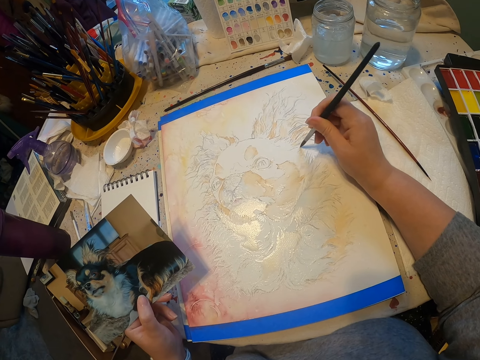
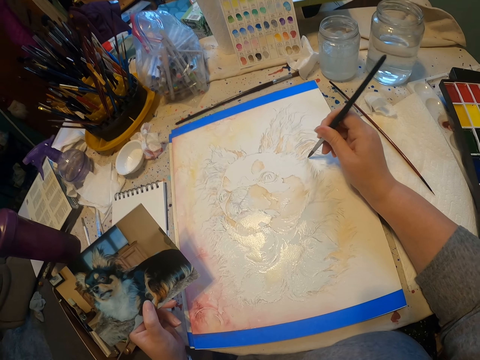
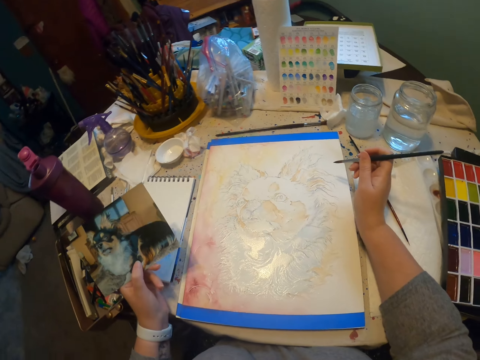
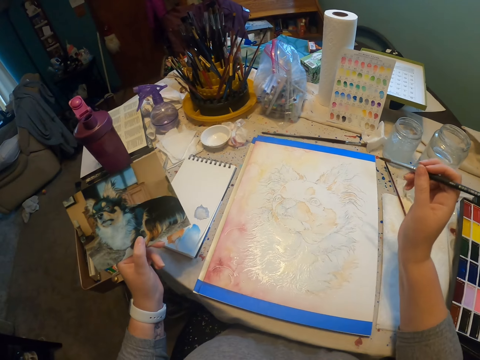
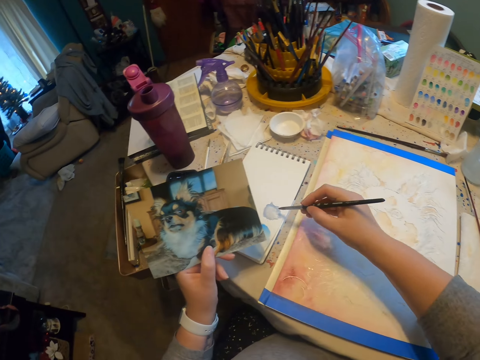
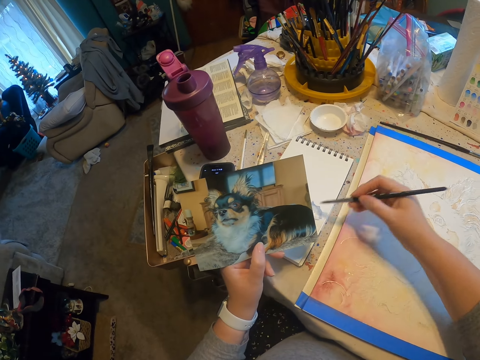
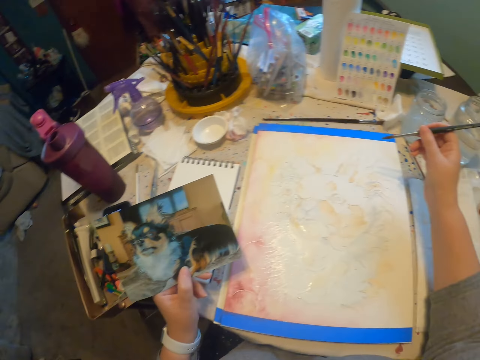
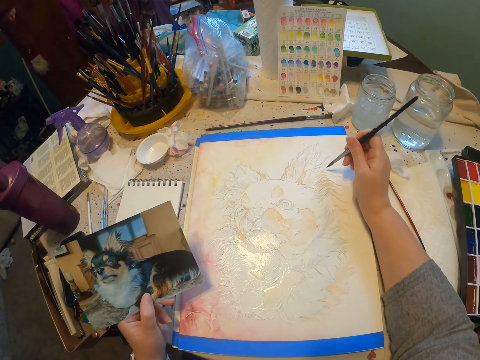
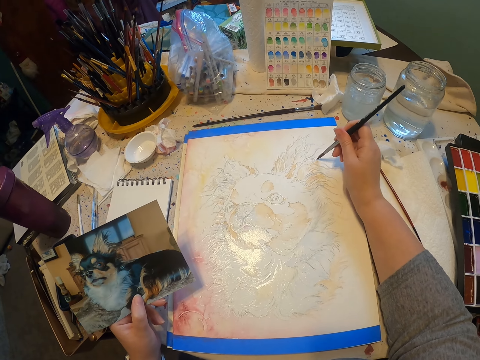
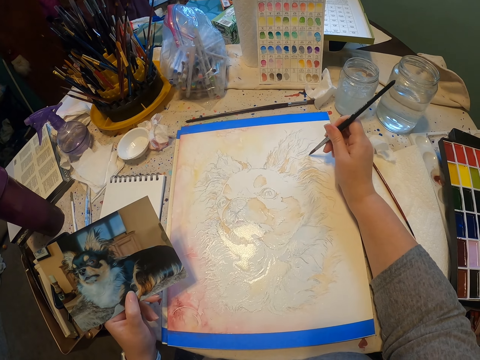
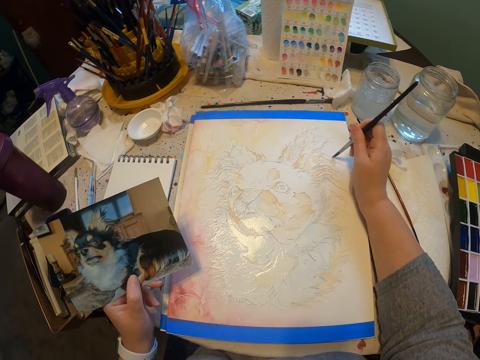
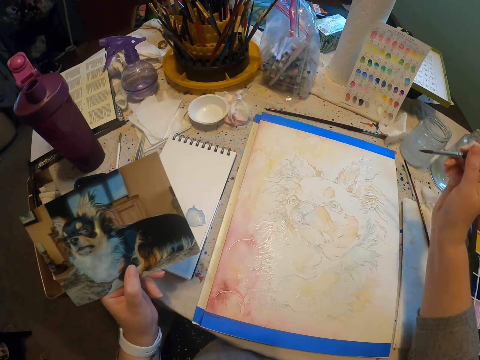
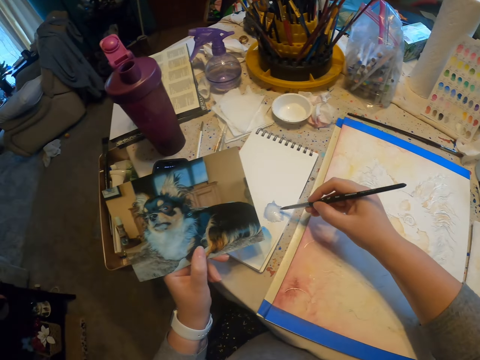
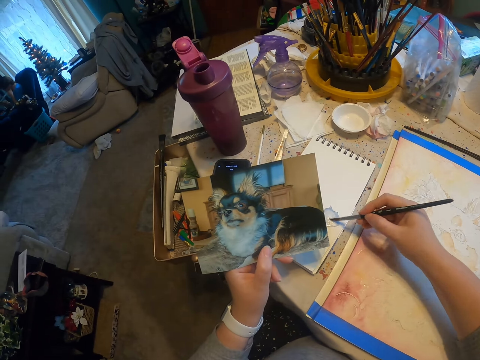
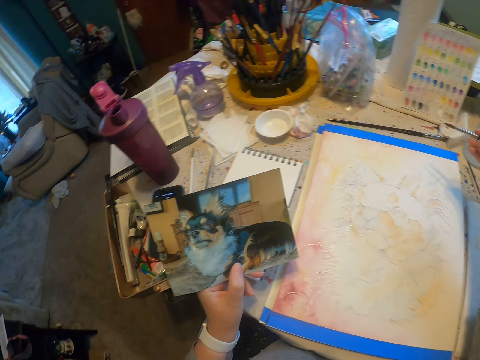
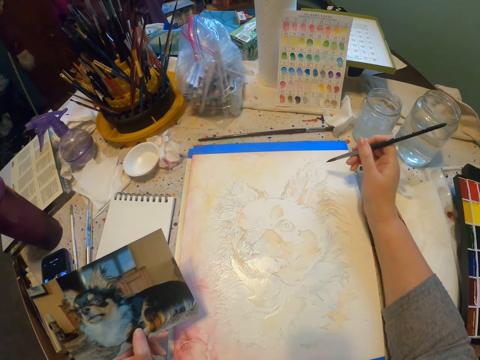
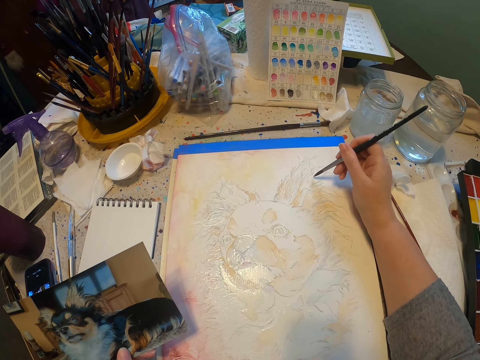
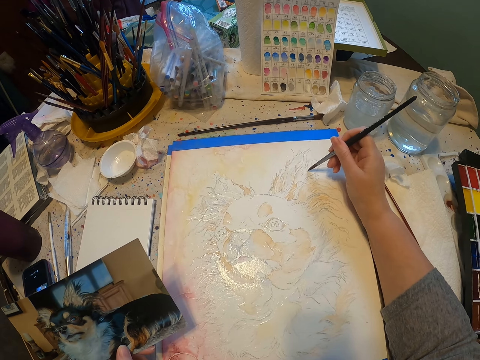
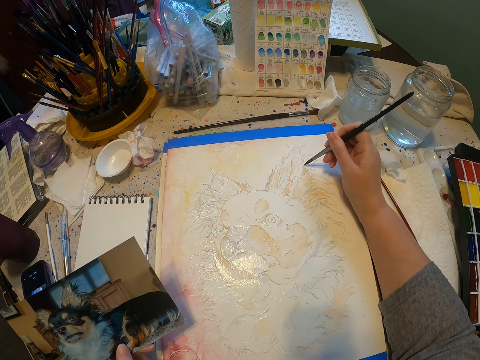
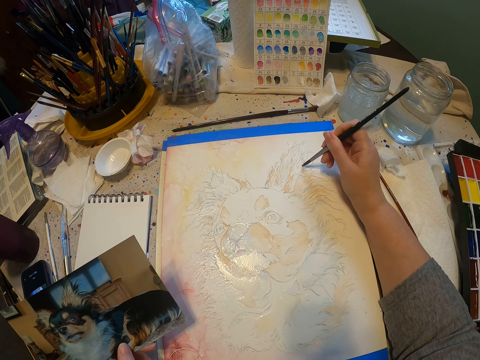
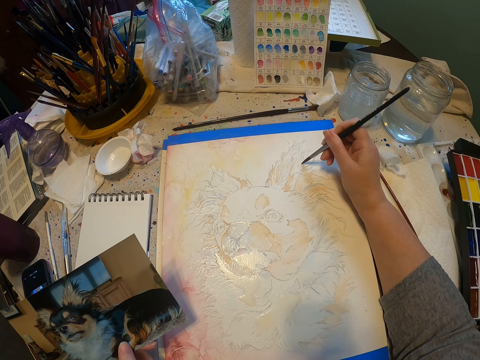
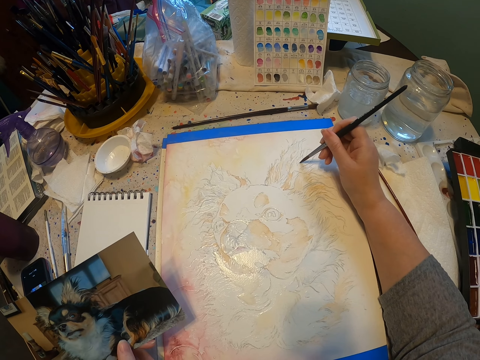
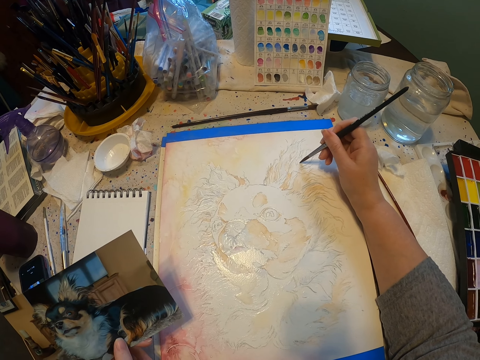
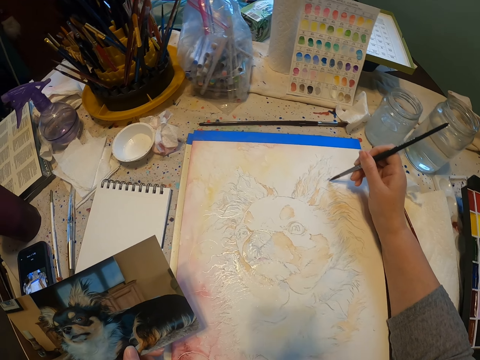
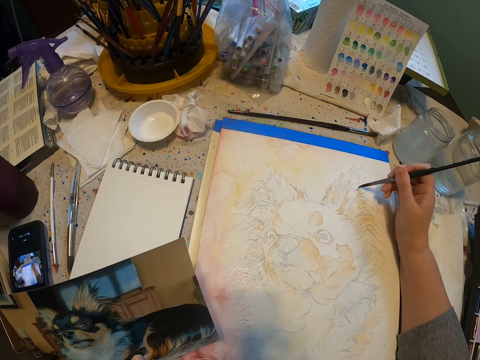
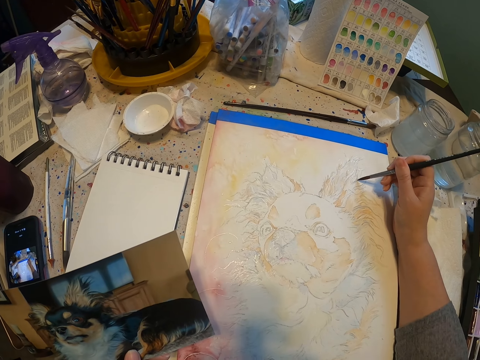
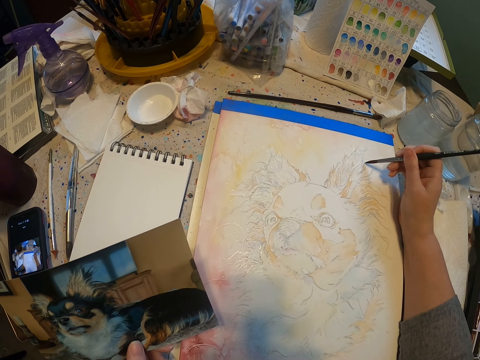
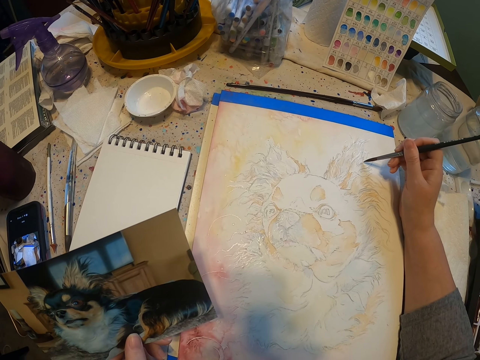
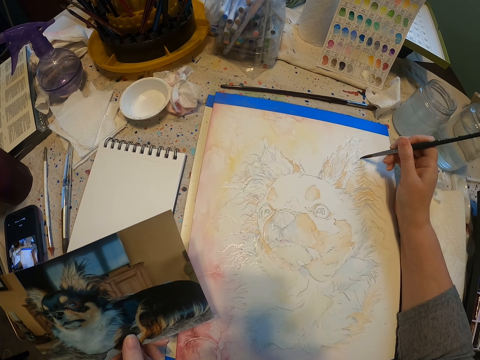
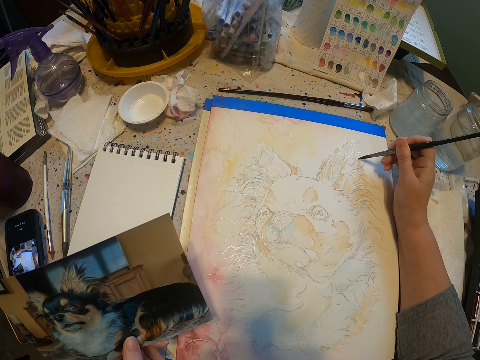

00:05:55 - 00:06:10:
The camera wearer rubs the brush on the paint repeatedly. They paint the drawing with a paint brush. They rub the brush on the paint again.

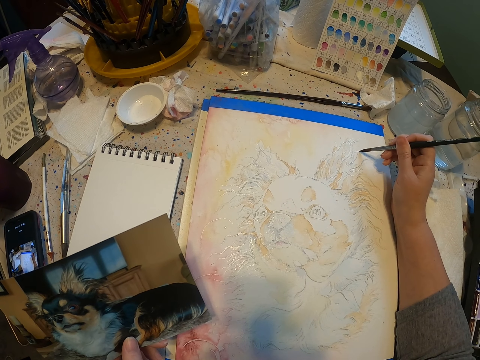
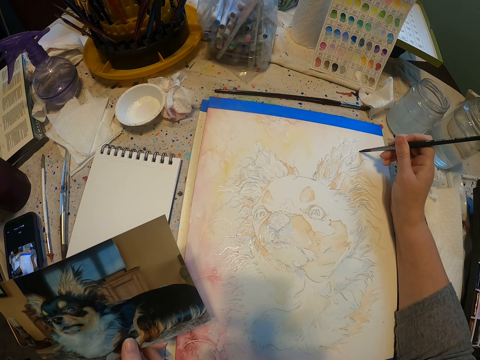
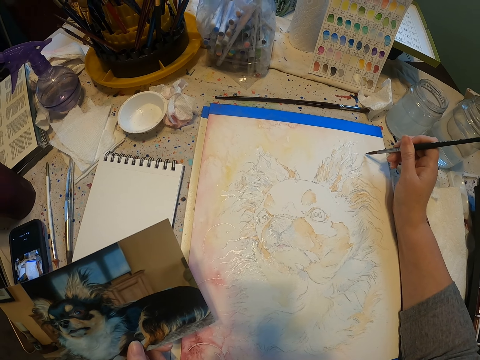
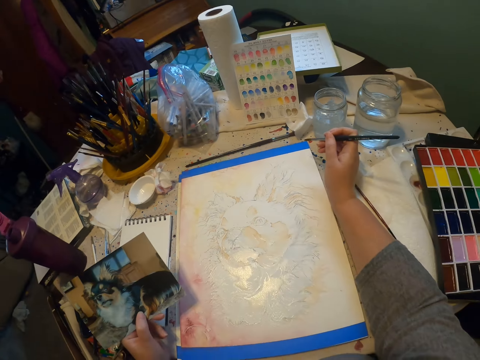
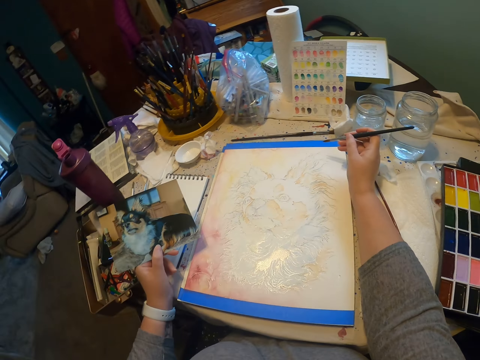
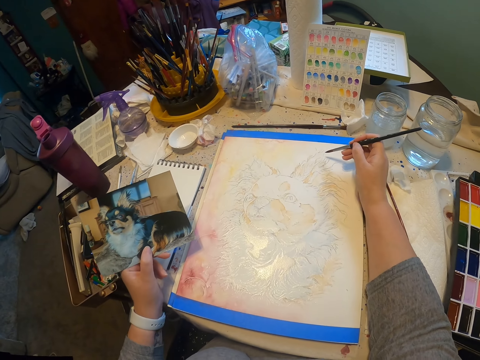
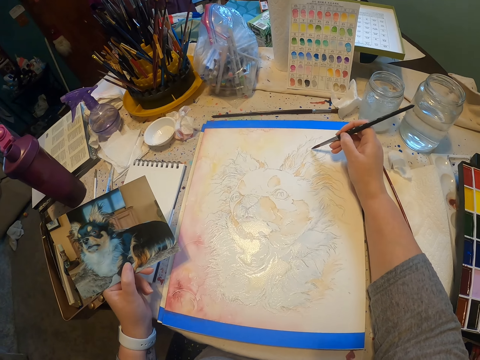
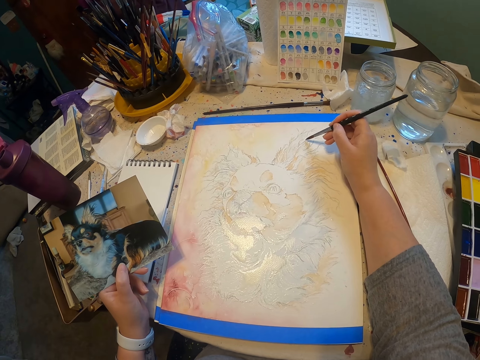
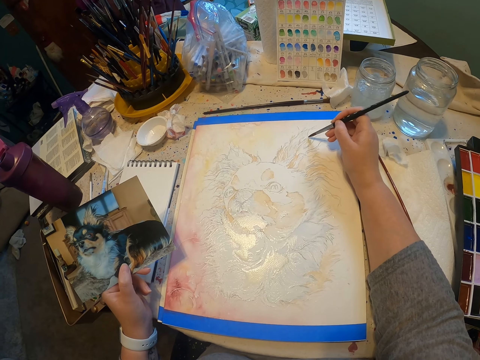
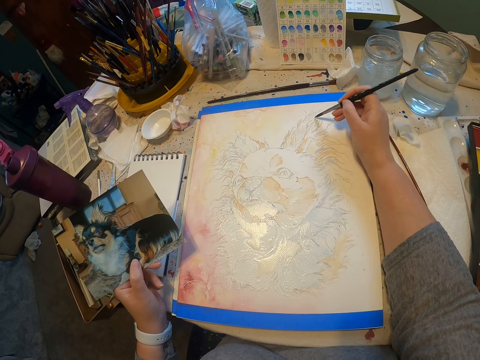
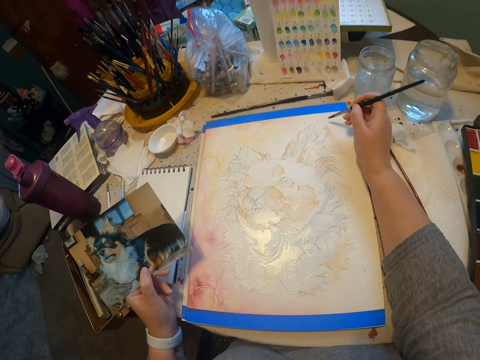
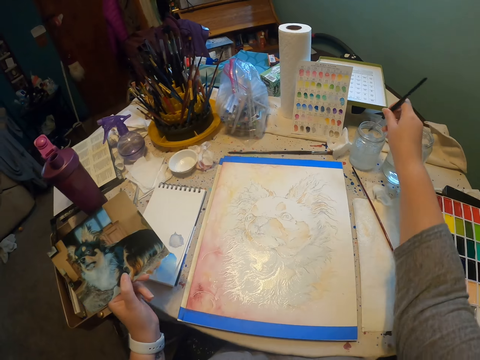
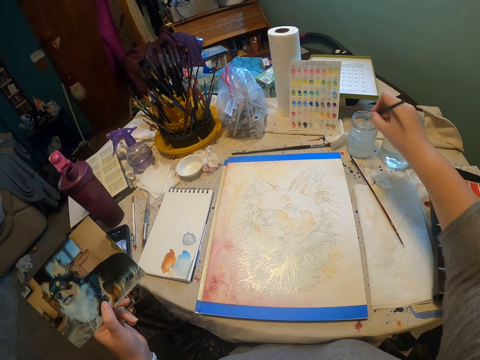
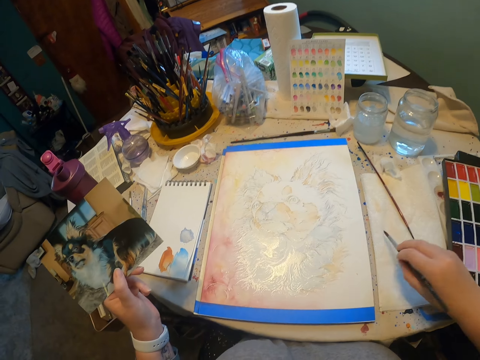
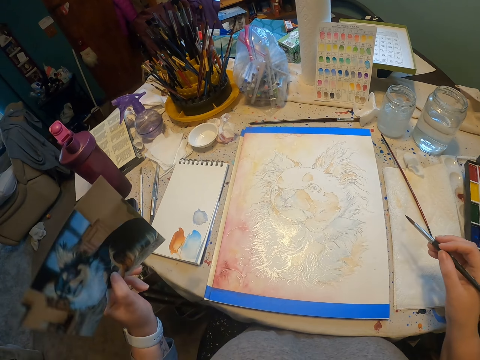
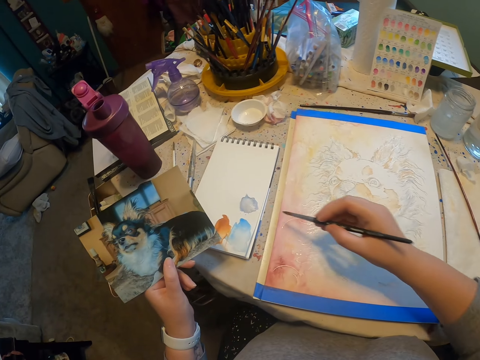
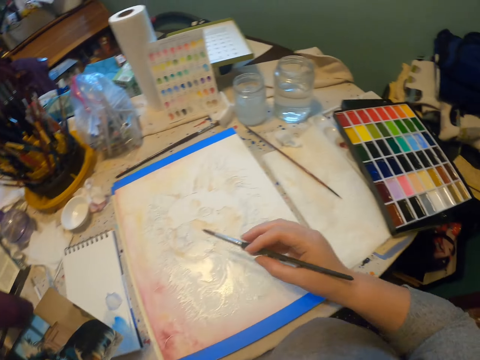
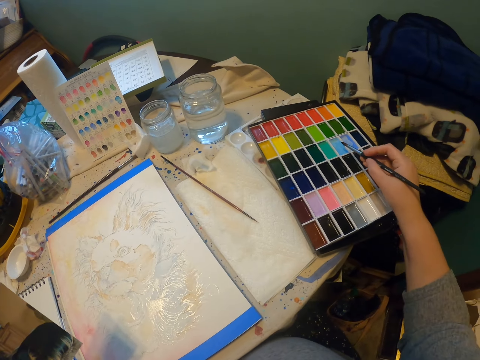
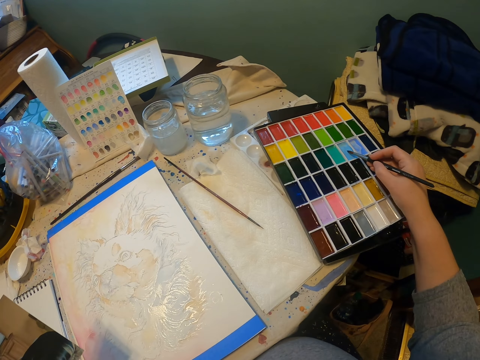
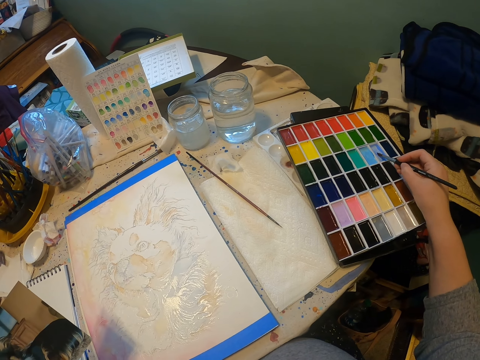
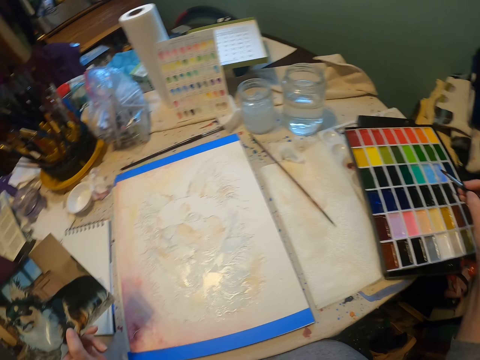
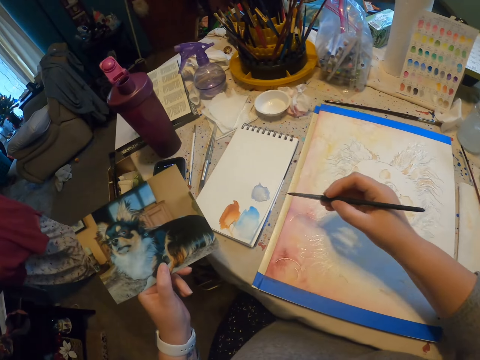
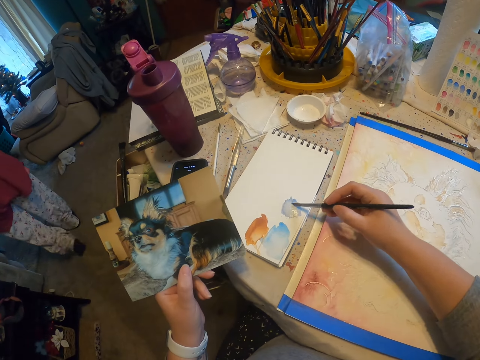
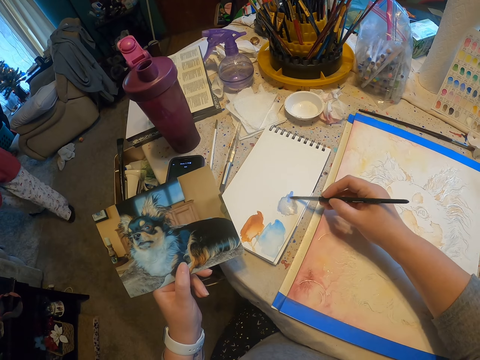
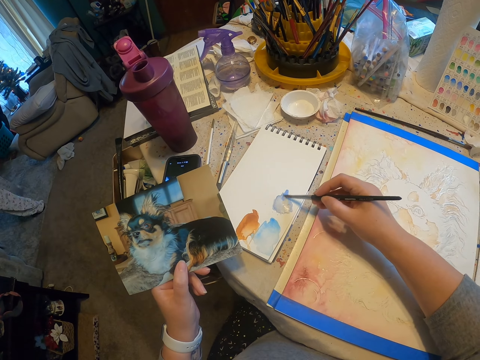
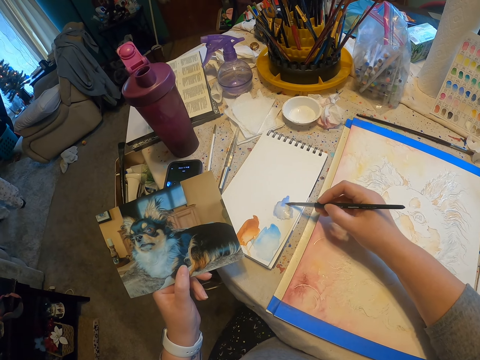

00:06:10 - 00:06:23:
The camera wearer dips the paint brush in the glass. They rub the brush on the paint. They dip the paint brush in the paint box.
